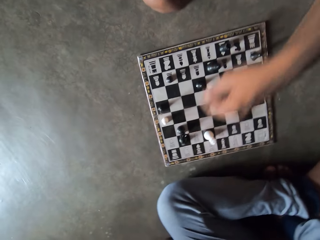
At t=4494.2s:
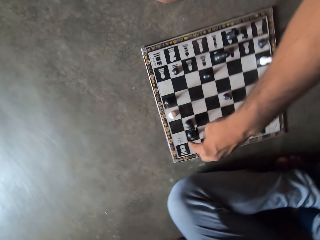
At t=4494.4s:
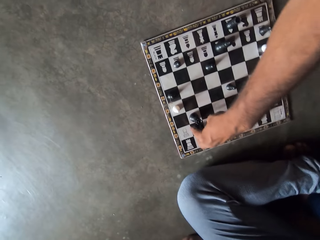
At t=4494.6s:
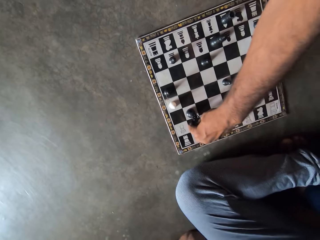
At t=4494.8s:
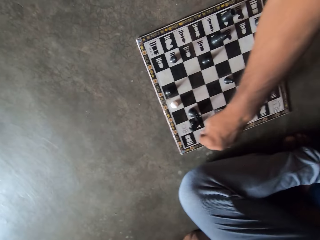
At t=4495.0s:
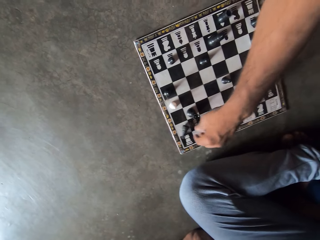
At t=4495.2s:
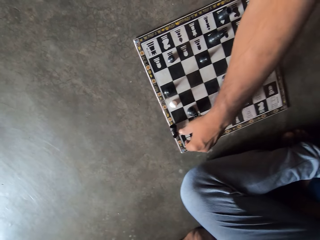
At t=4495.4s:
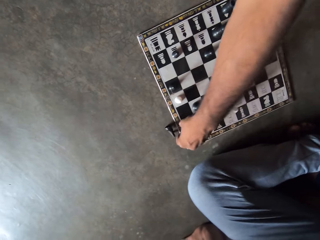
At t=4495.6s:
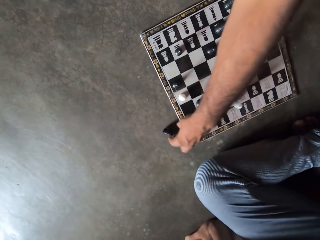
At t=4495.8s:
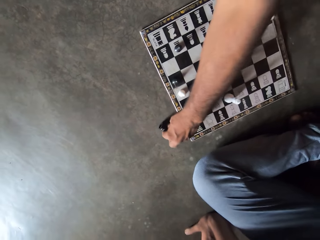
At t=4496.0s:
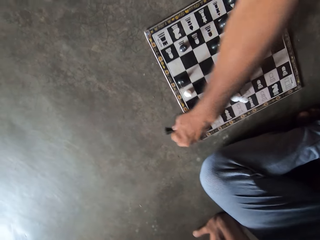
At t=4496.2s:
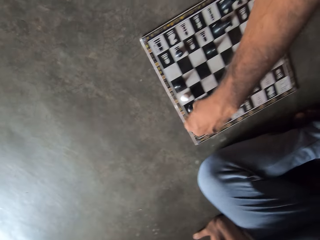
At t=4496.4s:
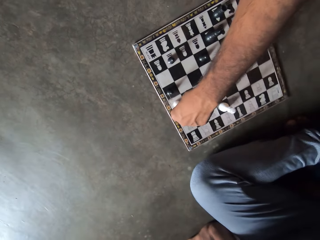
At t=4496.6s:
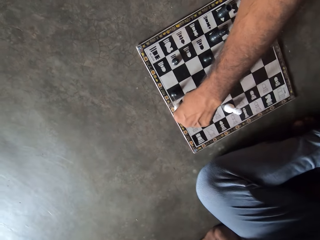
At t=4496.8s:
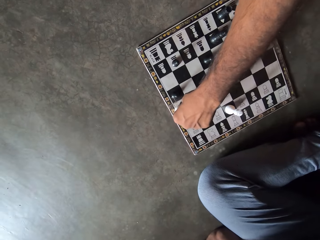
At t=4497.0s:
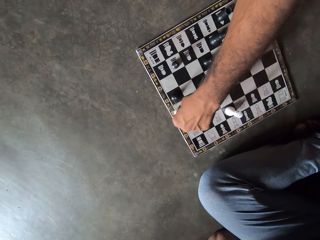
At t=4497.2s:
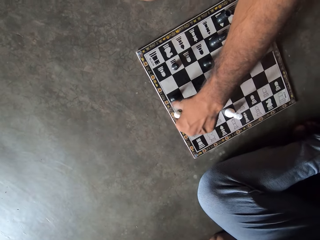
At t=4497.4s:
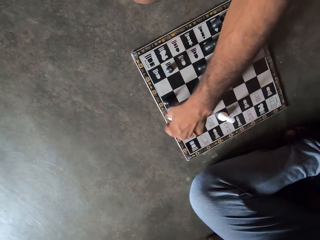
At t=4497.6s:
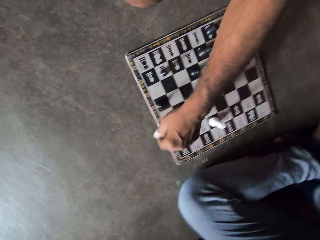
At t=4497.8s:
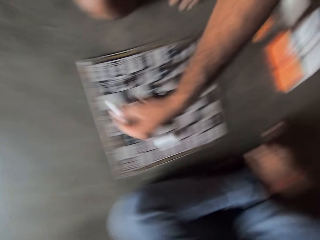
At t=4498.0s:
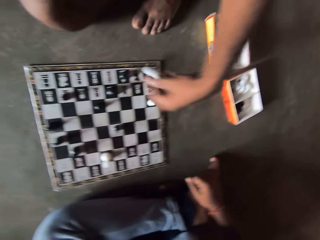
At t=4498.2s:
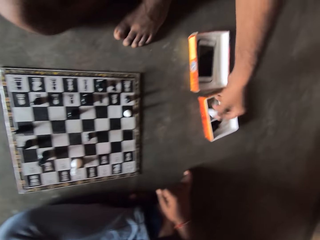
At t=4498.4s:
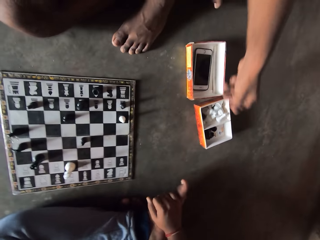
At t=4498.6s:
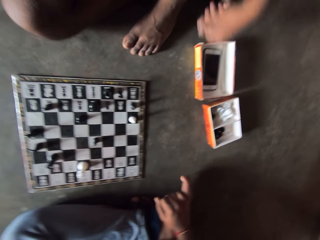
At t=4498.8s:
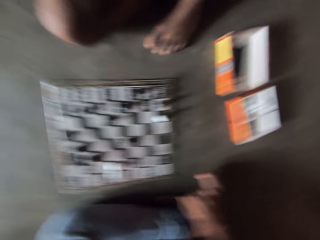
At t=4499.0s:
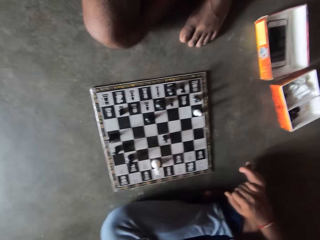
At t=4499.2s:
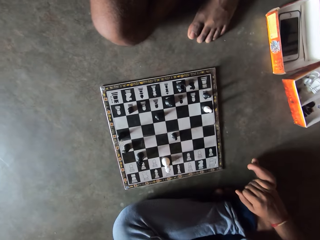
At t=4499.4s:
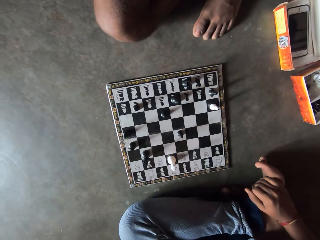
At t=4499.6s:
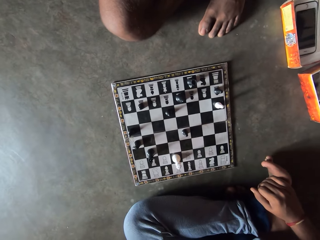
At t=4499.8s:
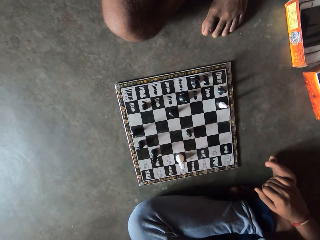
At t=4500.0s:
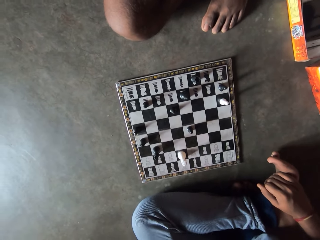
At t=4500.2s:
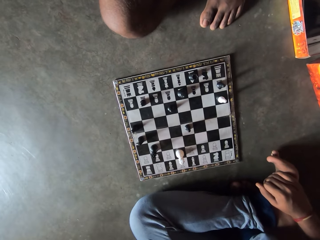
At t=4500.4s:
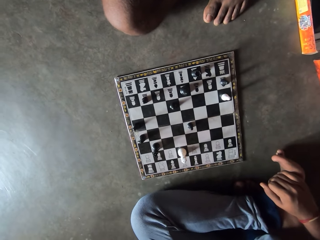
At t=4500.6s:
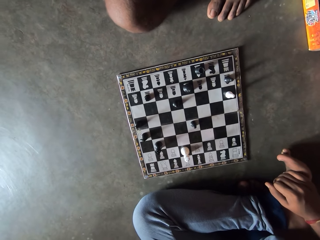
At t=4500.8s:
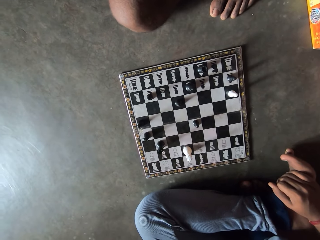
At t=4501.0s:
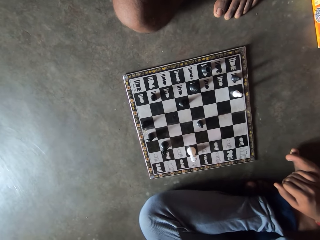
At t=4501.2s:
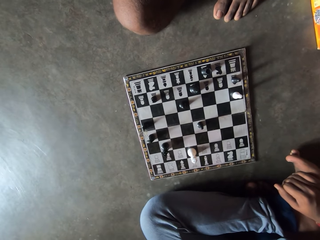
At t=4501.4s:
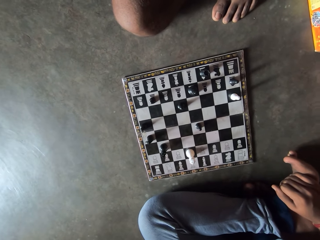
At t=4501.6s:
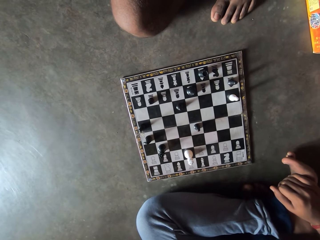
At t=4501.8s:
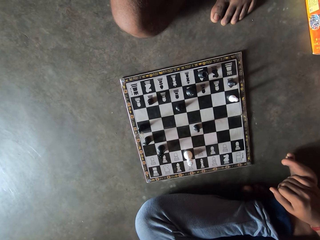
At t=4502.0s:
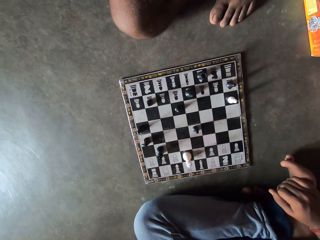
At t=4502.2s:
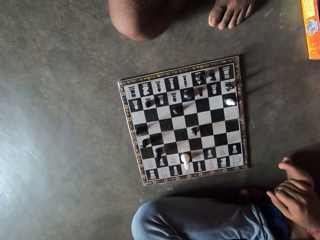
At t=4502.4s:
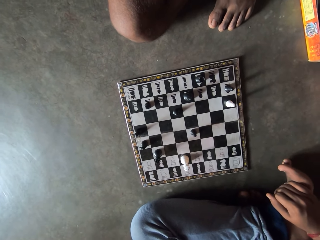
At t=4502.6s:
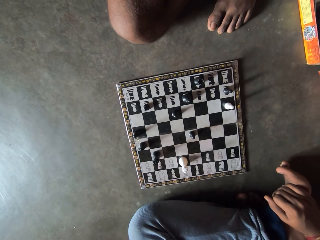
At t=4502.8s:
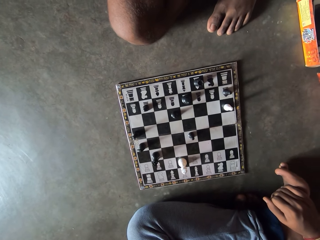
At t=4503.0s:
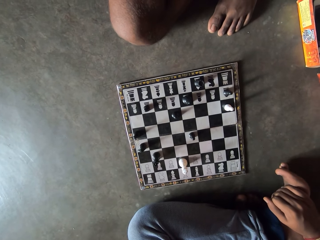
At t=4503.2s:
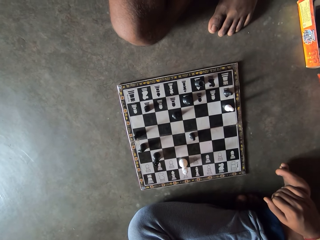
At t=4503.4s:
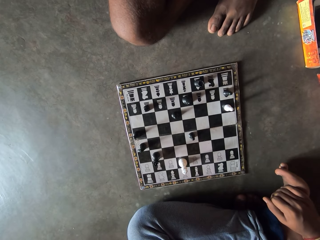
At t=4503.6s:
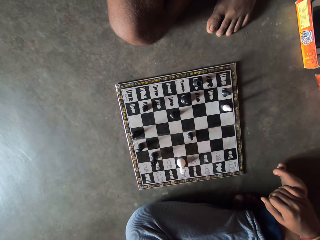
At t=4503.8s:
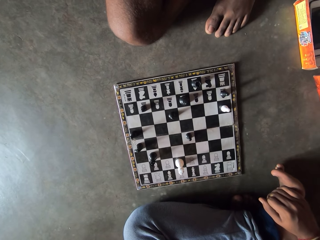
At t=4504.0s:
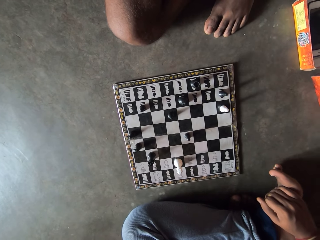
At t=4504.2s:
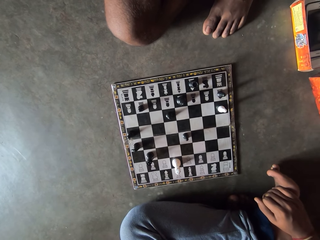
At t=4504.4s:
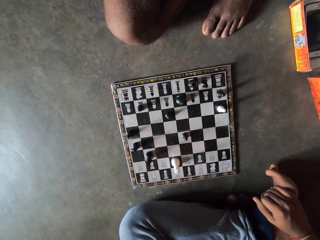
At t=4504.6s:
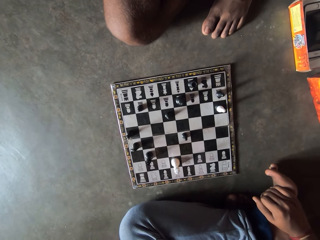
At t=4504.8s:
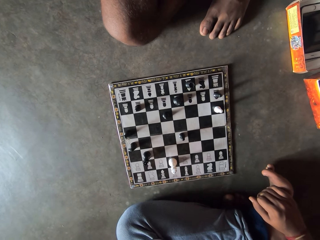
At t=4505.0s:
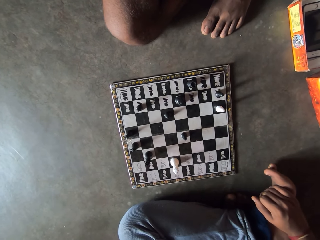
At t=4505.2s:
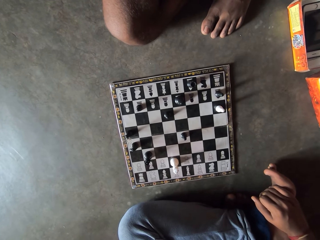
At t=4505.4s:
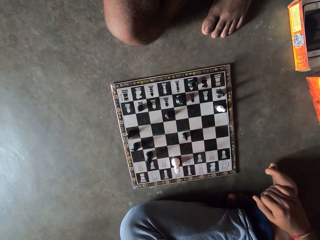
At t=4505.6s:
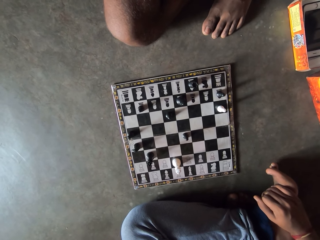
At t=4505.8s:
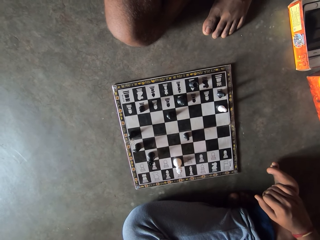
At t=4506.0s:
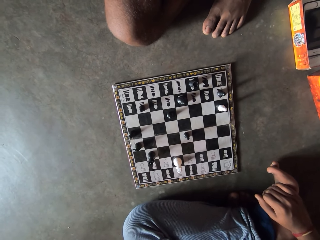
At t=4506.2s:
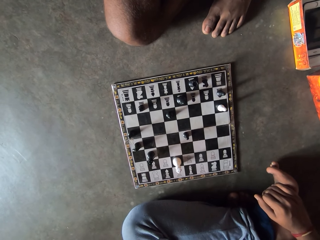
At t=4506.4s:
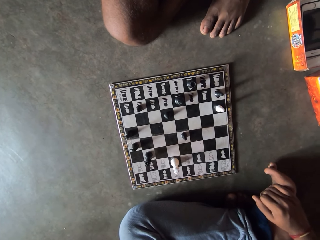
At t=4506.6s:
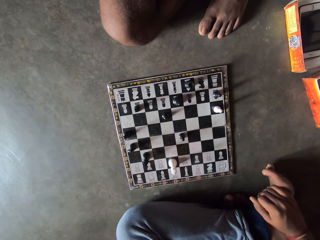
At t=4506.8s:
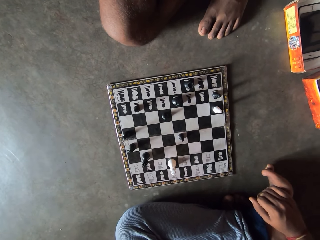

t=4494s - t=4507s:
A man checks one of the camera wearer's pawns on the chessboard. The man plays draft and stares at the checkerboard. The camera wearer stares at the checkerboard.

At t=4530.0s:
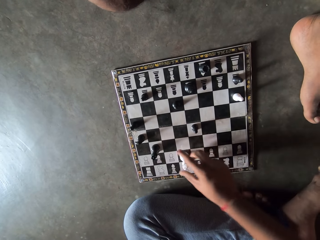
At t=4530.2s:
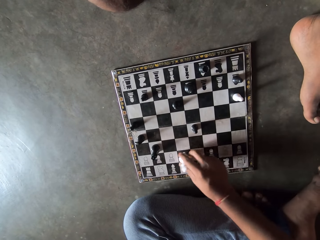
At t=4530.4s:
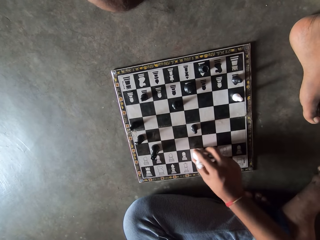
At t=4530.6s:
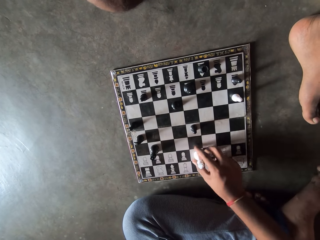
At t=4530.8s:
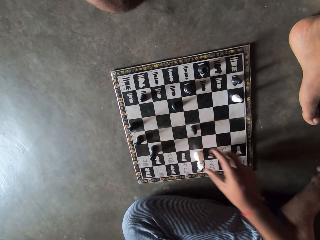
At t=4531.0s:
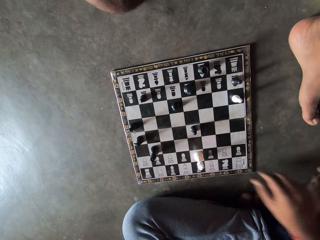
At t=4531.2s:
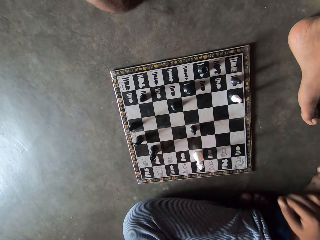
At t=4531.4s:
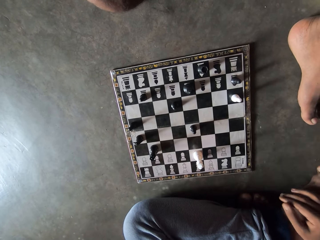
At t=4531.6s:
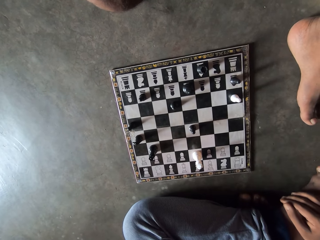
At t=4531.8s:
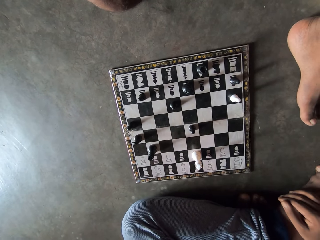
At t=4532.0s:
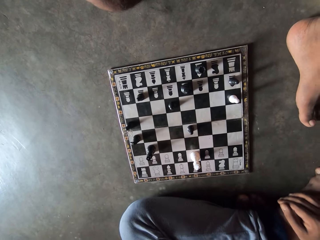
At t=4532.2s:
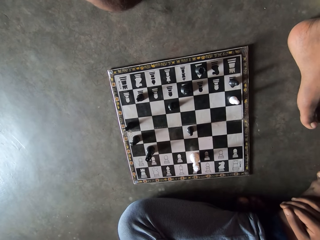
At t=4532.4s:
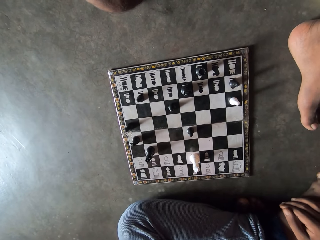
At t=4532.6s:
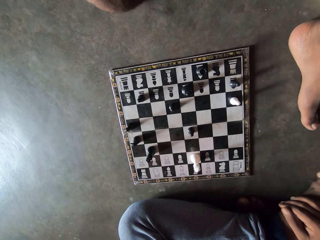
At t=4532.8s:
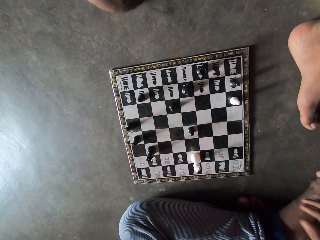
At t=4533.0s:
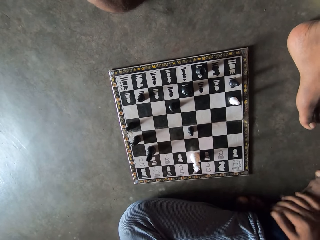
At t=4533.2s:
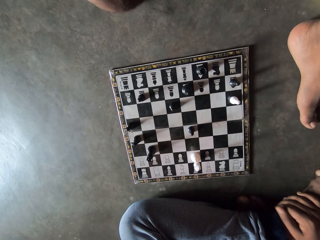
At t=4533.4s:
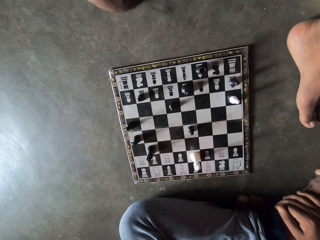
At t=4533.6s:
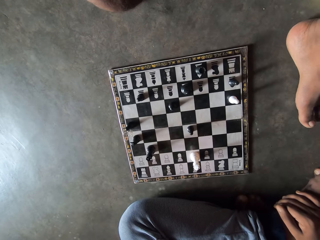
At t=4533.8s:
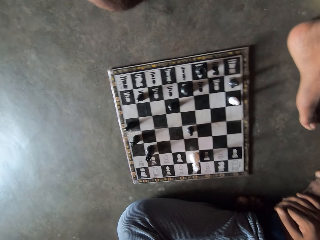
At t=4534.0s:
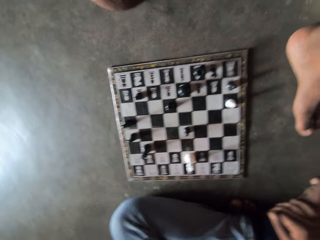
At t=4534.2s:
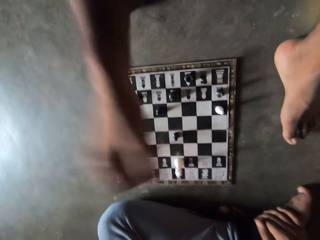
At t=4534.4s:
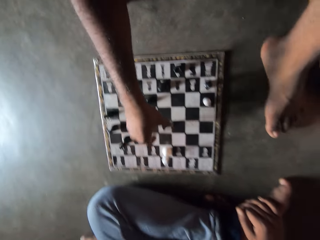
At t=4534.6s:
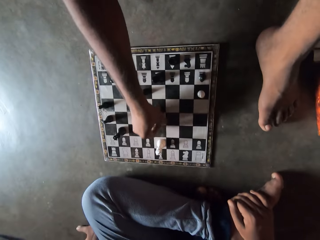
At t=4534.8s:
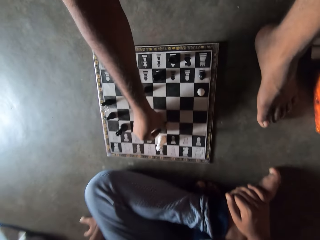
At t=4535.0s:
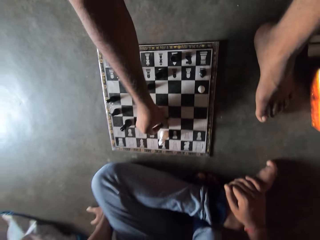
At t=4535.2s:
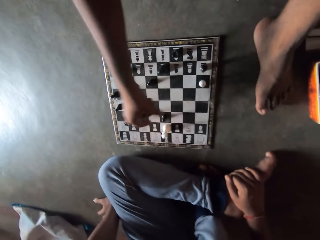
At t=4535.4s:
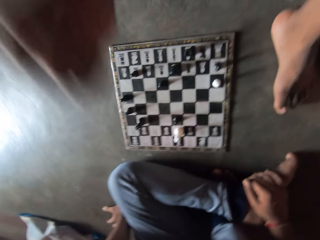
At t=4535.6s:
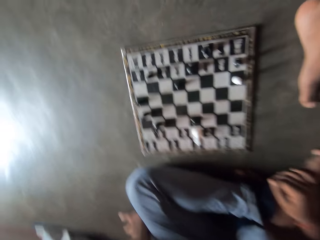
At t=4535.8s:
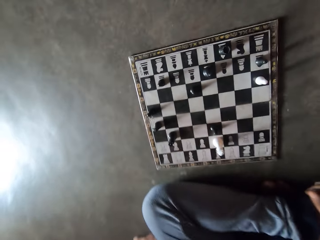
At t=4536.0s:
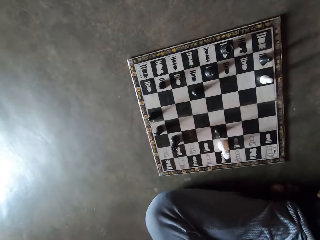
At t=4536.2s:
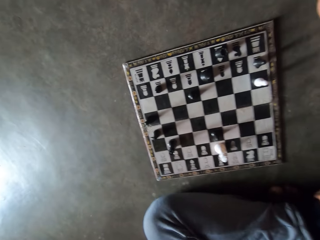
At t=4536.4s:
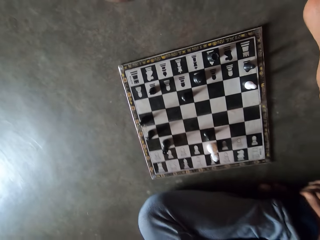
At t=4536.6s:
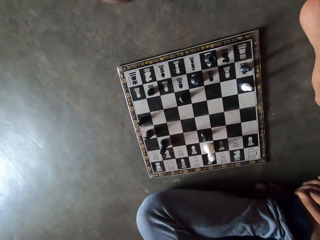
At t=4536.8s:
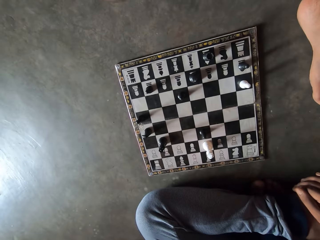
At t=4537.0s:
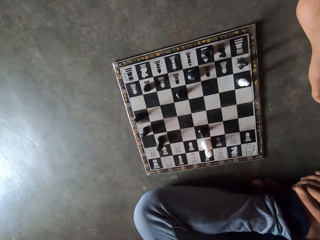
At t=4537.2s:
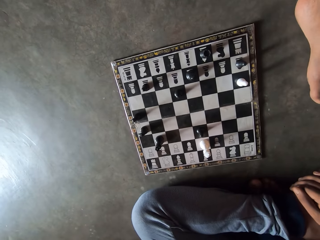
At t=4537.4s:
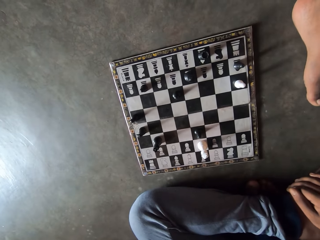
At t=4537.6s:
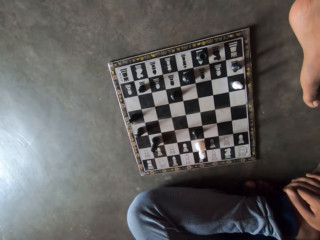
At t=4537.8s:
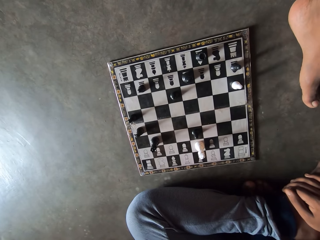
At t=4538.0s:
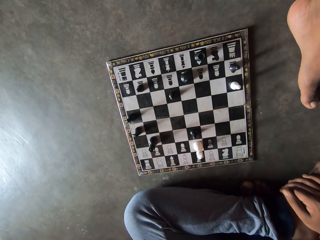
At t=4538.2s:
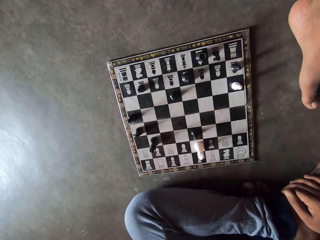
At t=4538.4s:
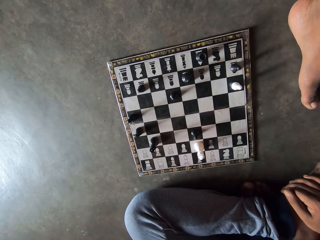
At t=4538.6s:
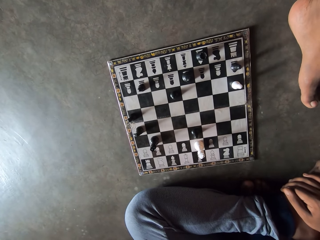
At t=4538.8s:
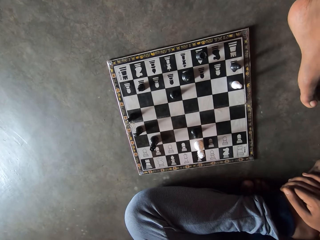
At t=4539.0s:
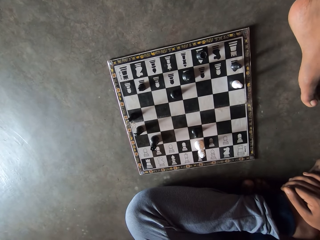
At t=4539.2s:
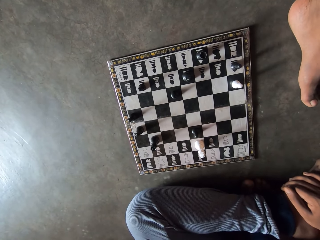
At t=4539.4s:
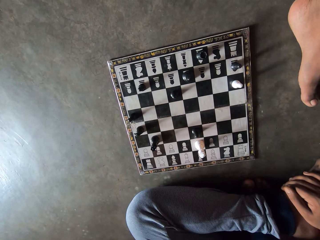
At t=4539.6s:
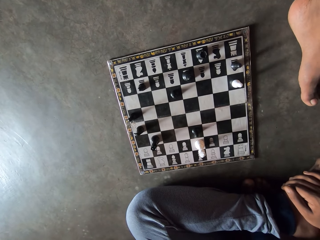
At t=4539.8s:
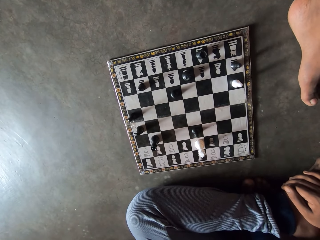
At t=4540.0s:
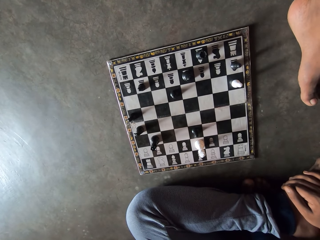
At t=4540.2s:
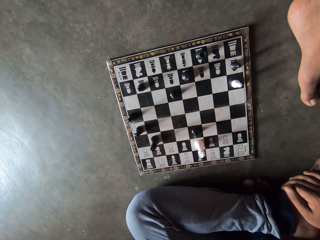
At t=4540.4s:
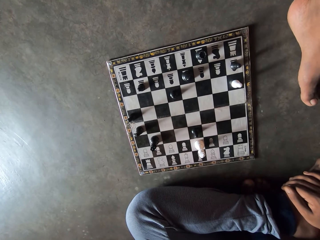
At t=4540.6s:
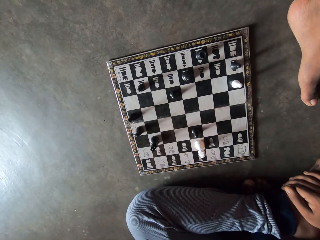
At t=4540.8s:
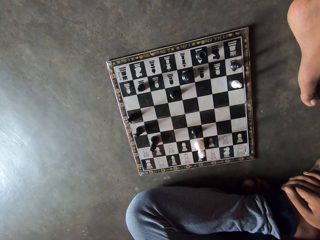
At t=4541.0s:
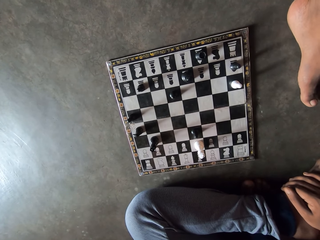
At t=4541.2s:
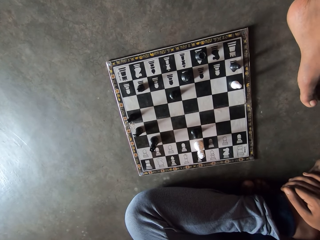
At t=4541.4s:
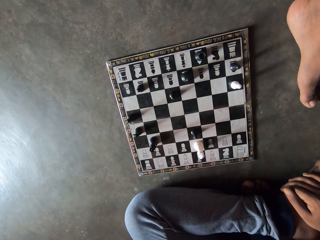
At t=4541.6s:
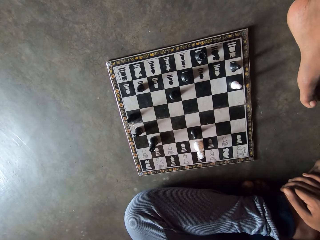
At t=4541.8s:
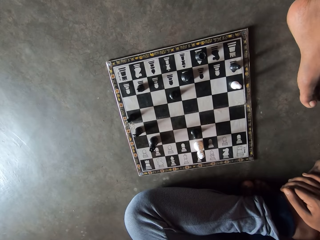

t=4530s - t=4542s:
The camera wearer plays draft. A man moves a pawn forward on the chessboard. The man plays draft and stares at the checkerboard. The camera wearer stares at the checkerboard.
